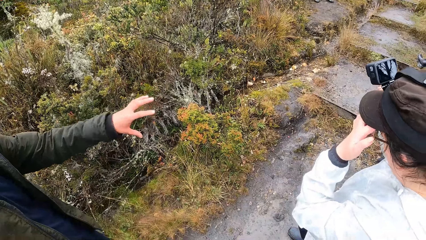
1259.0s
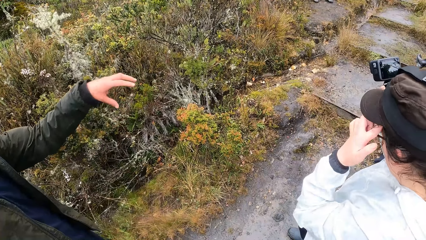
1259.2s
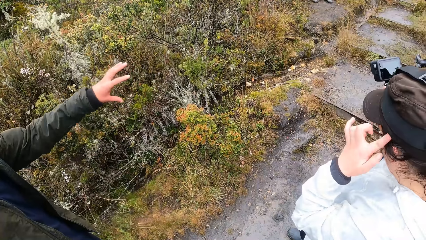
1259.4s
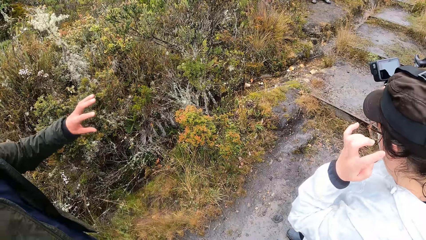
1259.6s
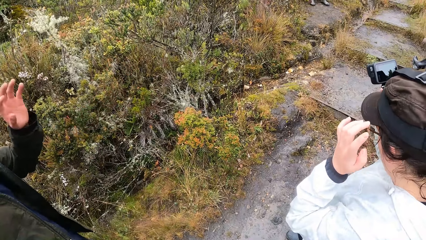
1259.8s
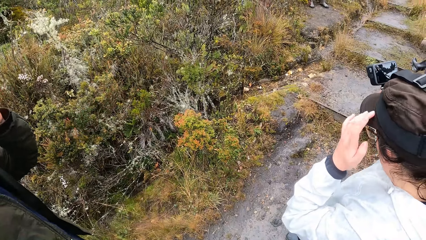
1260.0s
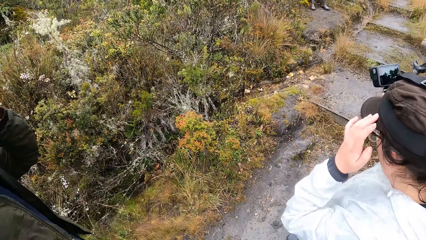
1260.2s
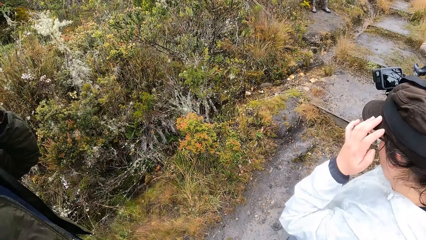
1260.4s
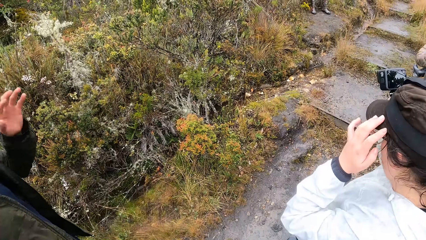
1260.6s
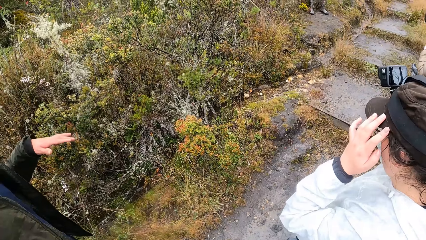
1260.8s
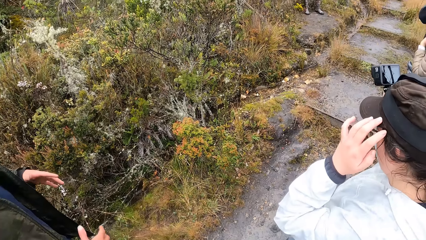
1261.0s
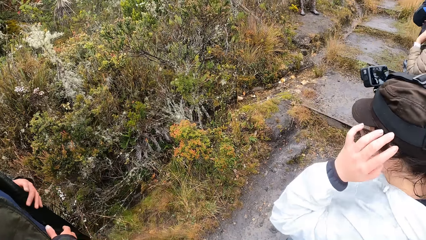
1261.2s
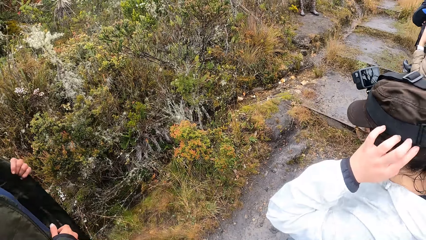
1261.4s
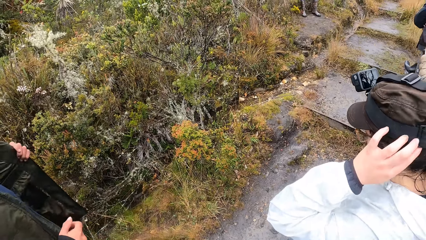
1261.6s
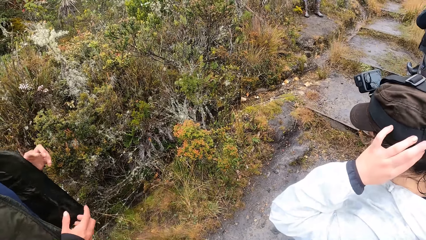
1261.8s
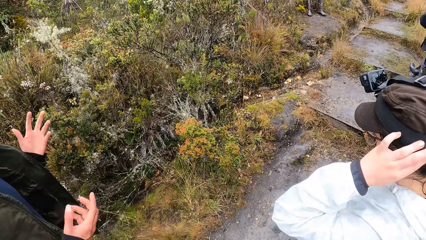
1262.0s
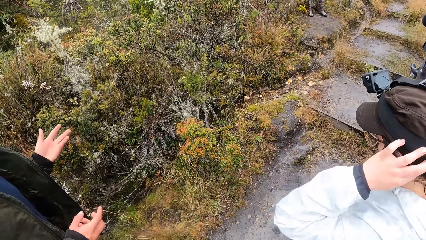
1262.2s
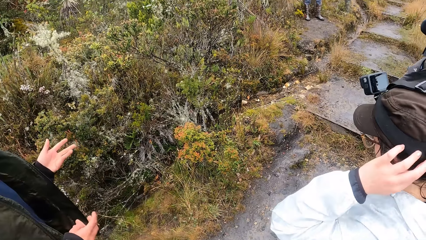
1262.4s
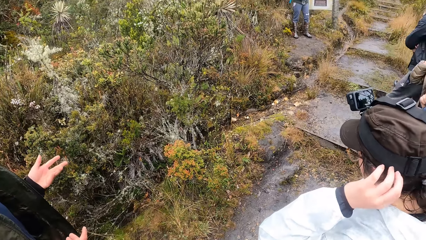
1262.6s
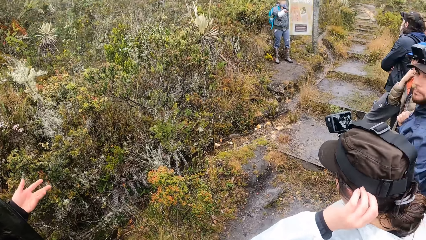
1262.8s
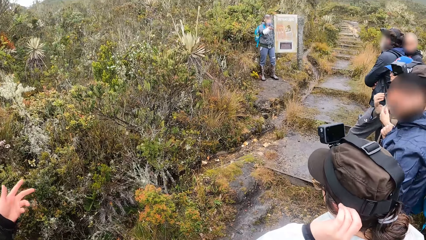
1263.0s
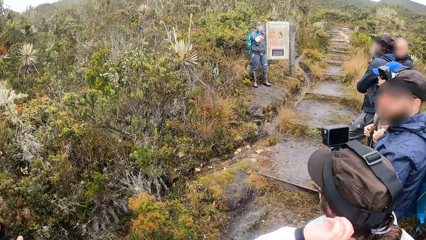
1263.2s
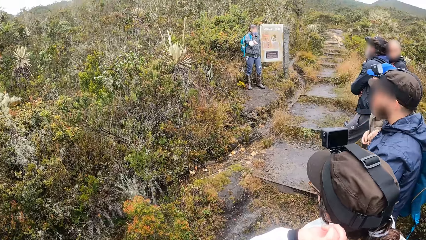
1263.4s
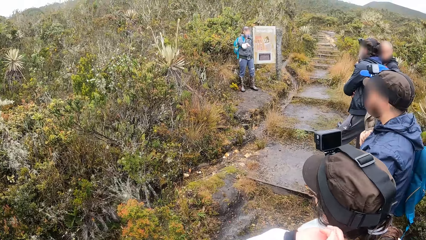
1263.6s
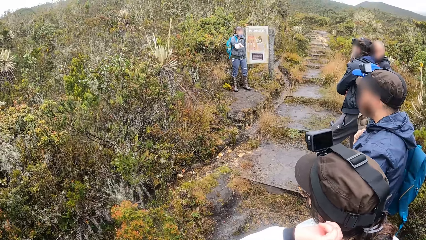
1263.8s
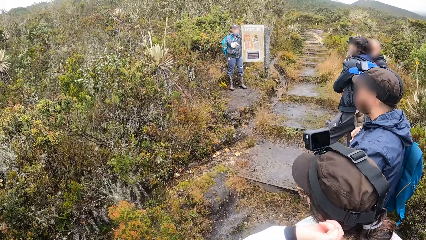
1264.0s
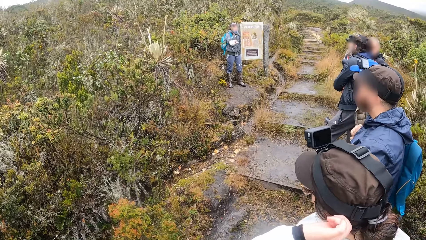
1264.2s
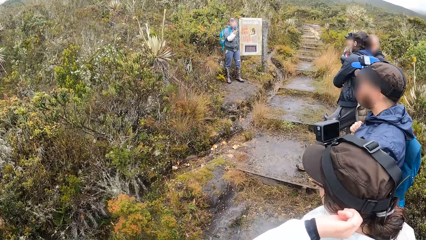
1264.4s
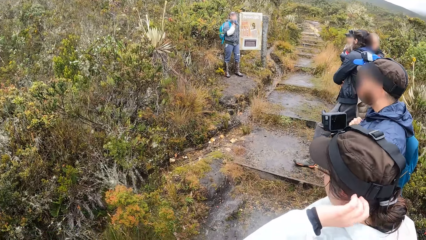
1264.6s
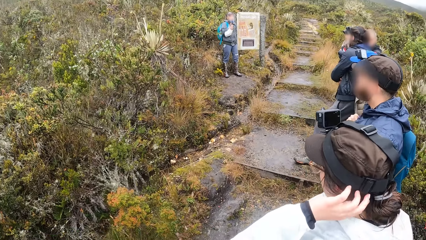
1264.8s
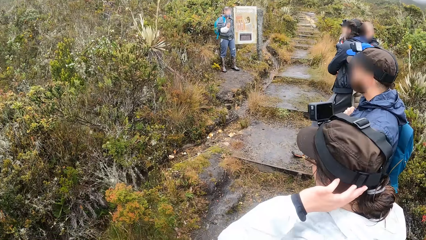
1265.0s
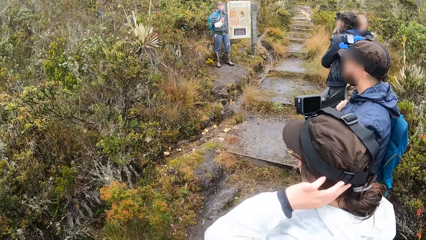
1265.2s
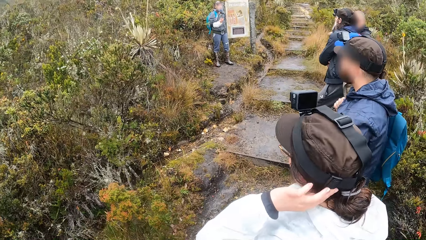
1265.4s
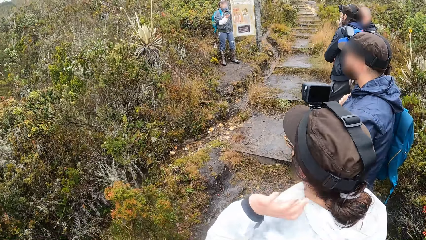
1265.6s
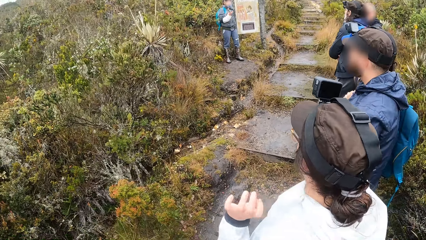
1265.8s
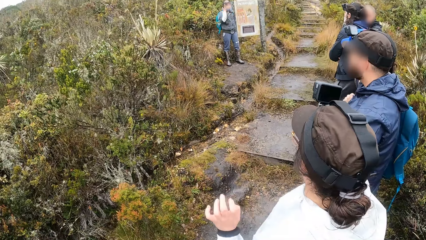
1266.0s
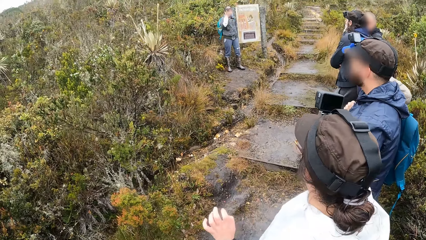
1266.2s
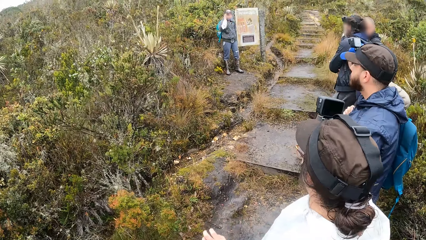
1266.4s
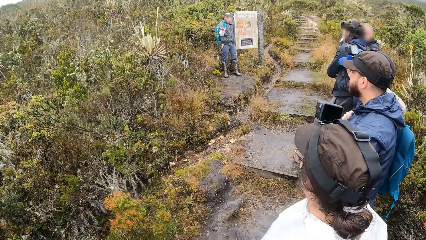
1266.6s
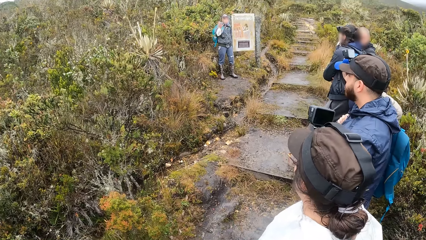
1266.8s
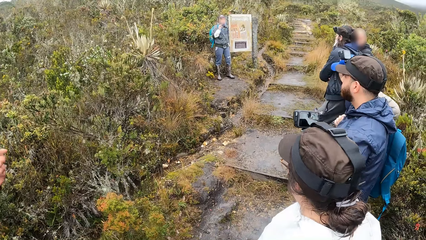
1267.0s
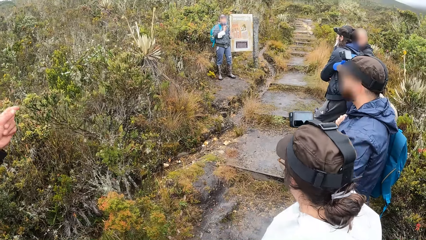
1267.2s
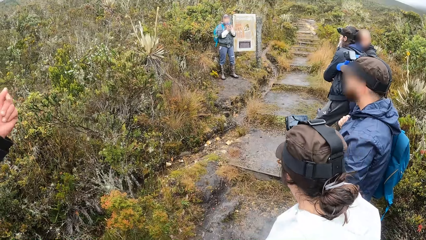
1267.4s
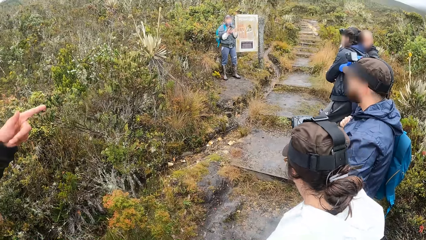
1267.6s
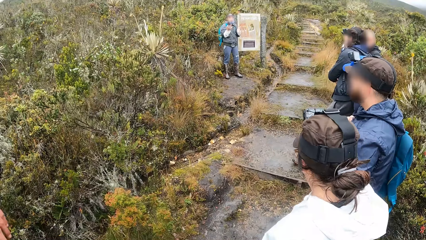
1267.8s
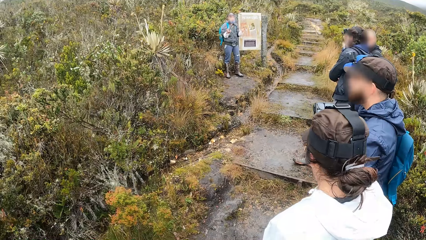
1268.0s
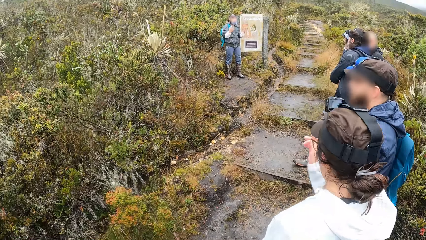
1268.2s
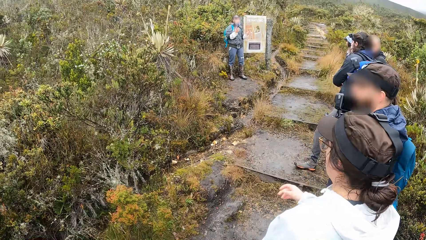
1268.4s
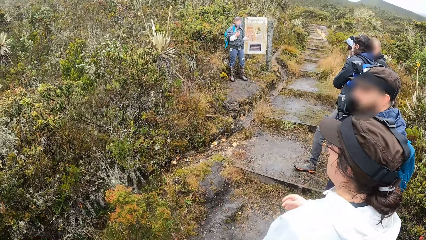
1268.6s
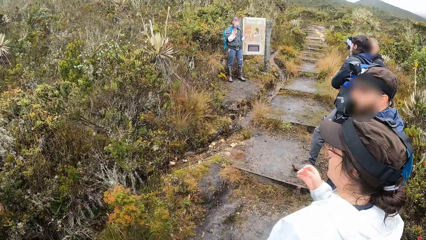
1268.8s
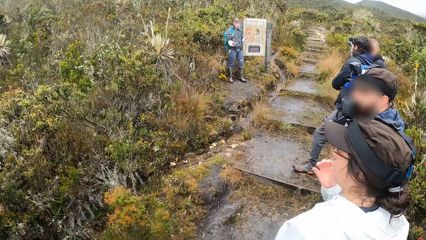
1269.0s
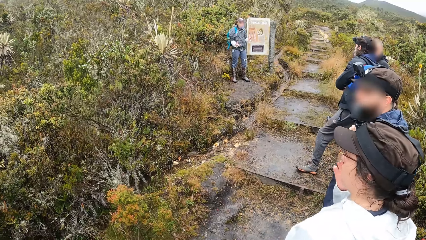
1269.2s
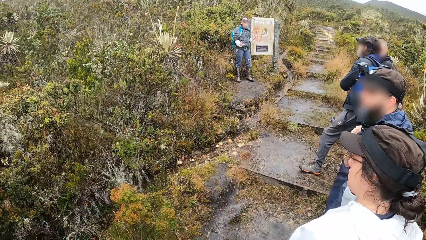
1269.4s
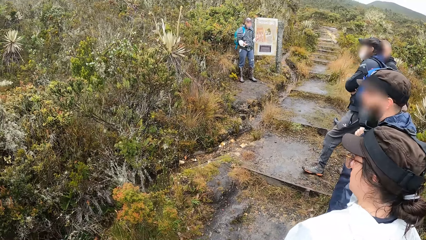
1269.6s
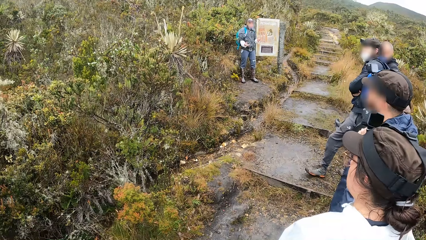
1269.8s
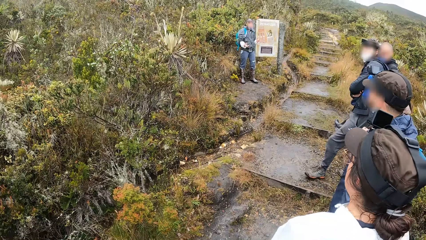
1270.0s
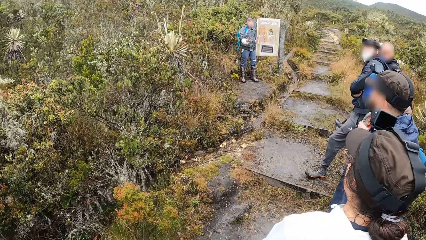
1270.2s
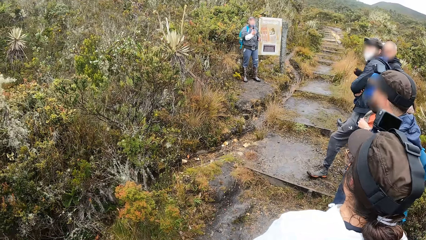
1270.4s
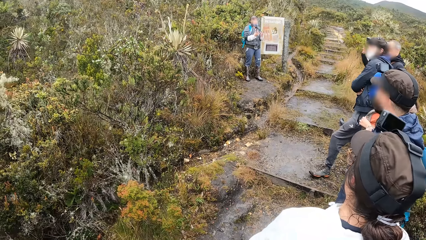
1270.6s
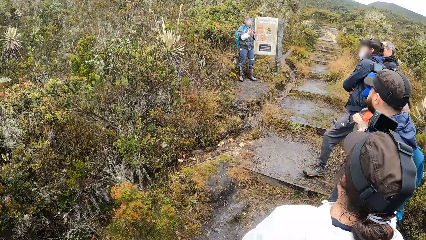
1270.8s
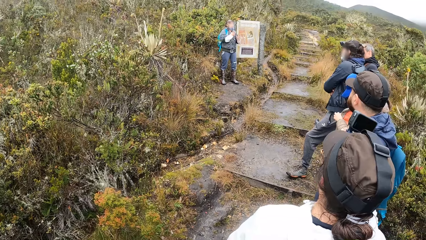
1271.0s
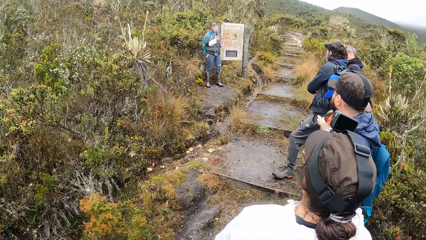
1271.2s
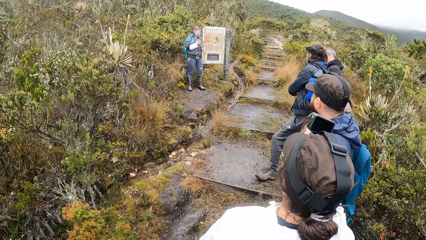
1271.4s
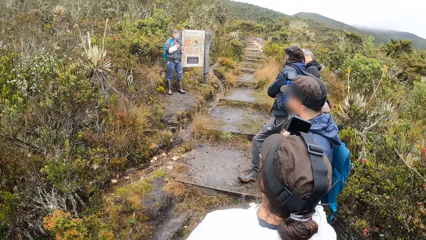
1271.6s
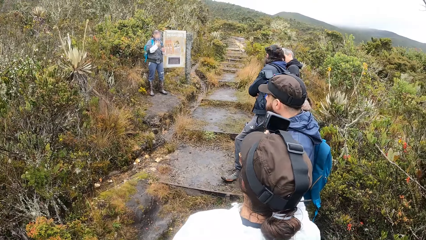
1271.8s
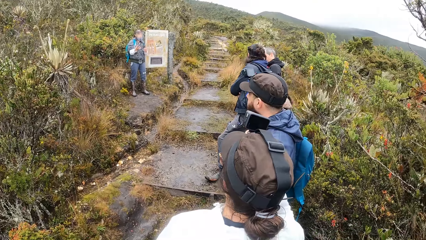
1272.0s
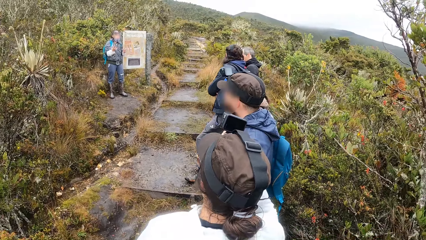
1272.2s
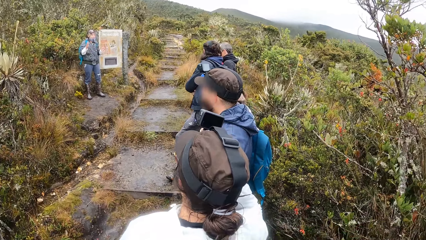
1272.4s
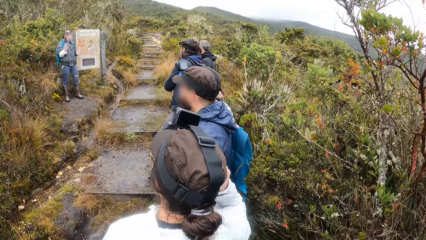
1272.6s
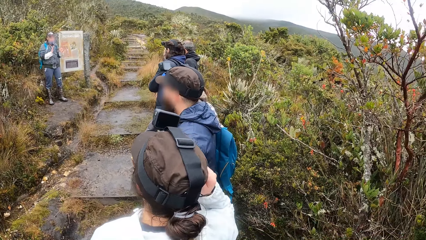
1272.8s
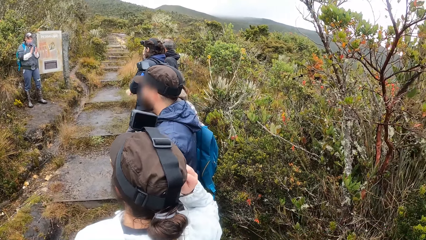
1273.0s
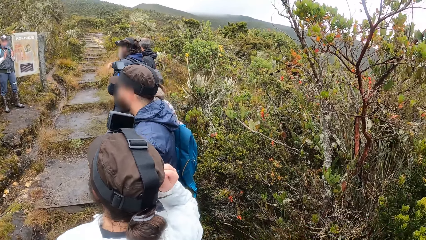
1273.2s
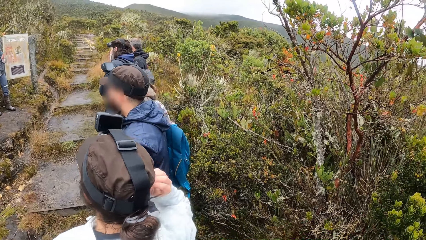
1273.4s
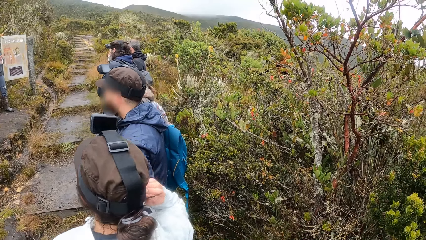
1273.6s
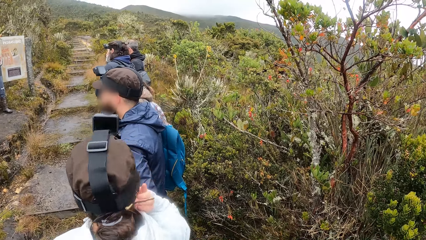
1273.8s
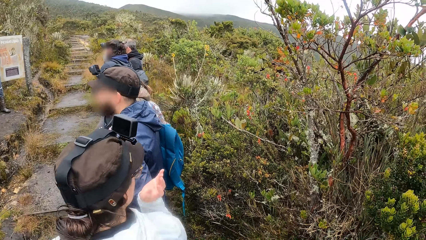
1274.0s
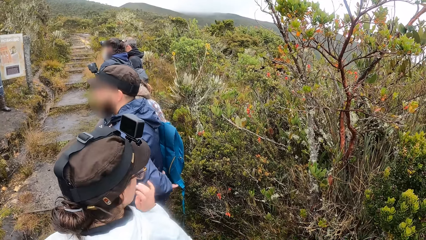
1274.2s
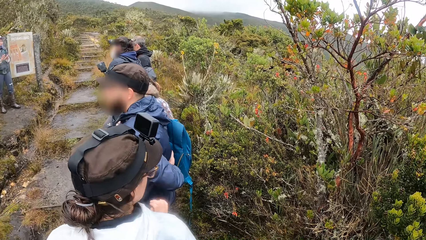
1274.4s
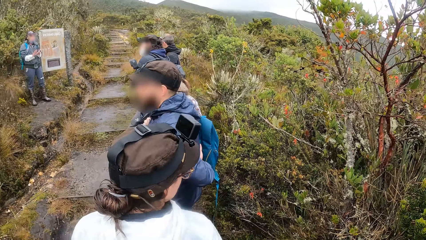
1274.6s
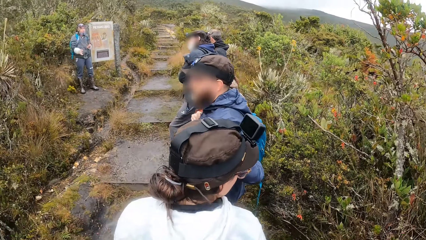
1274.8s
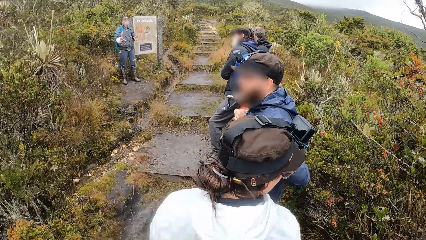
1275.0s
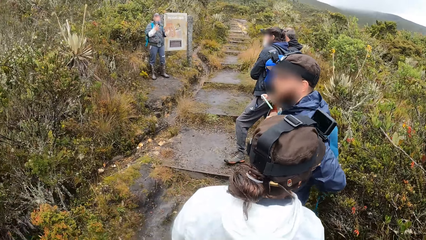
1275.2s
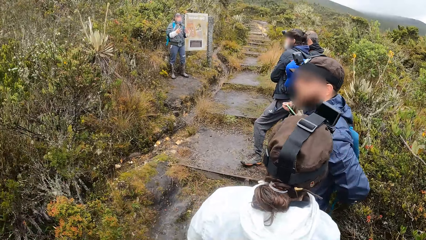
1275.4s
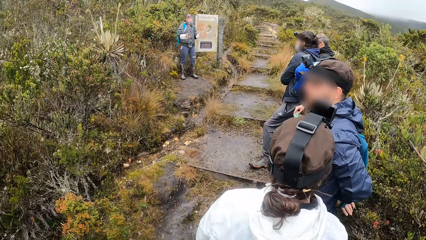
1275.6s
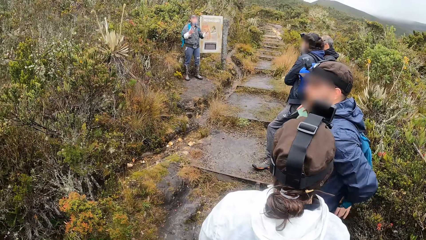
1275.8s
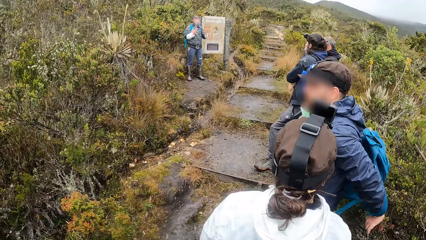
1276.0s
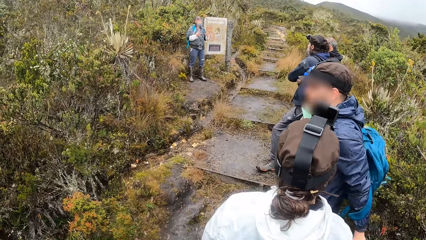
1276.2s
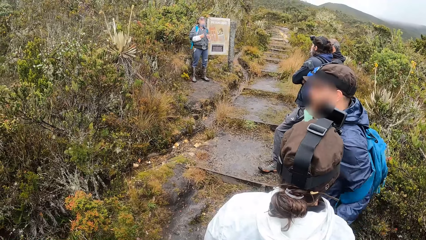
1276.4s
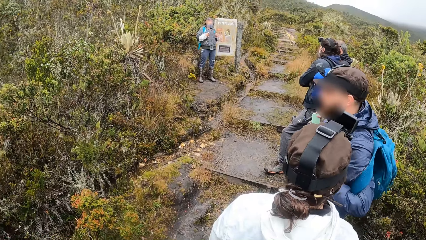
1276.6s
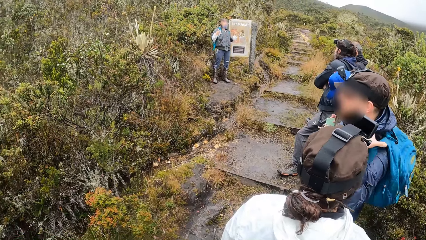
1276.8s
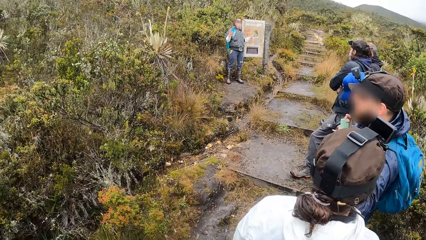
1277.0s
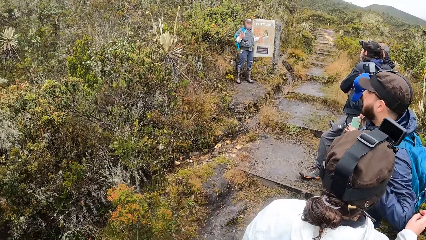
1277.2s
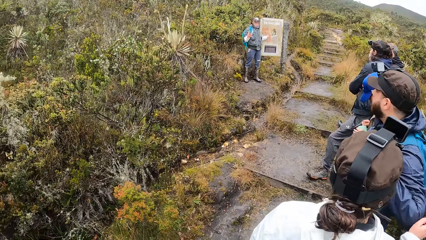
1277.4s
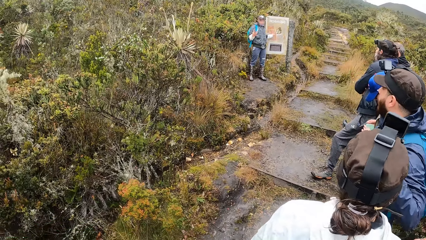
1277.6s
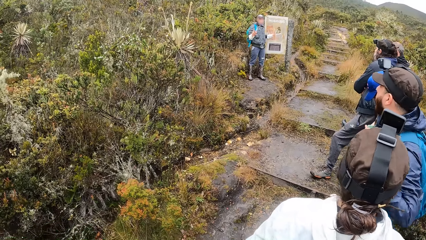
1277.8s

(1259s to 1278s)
The camera wearer looks at the ground. They look forward. The man speaks to the group of people and the camera wearer. The camera wearer stares at a person ahead. They look at the left.
